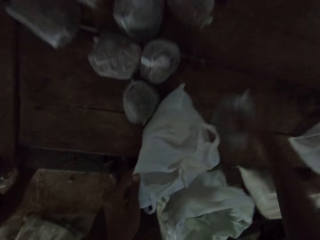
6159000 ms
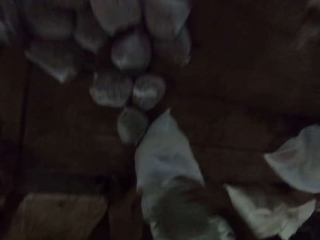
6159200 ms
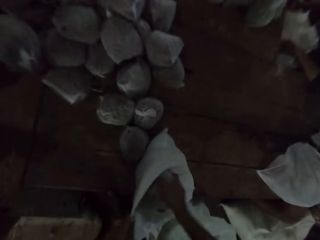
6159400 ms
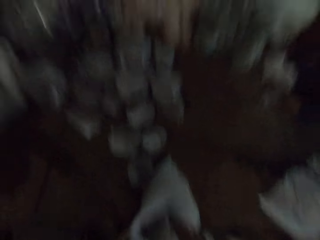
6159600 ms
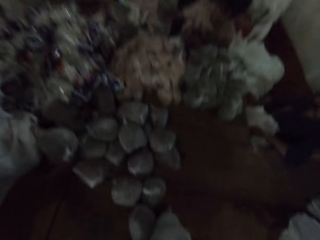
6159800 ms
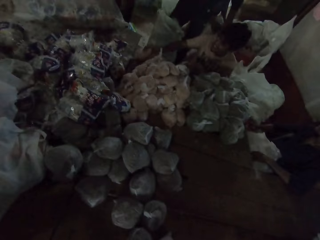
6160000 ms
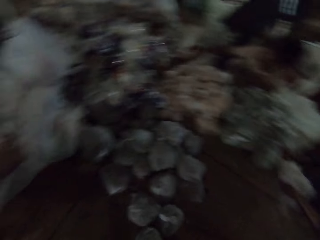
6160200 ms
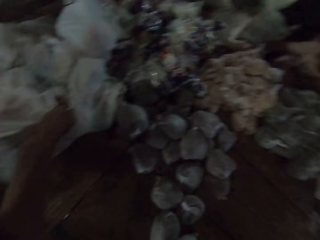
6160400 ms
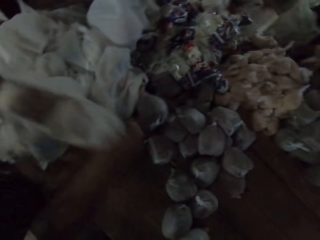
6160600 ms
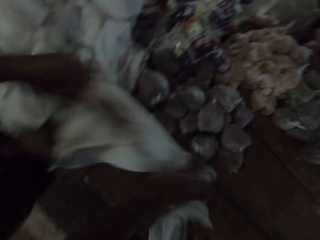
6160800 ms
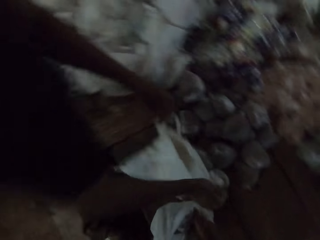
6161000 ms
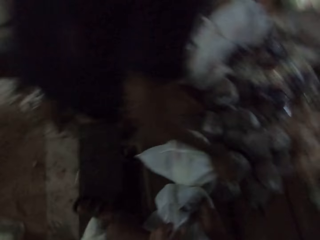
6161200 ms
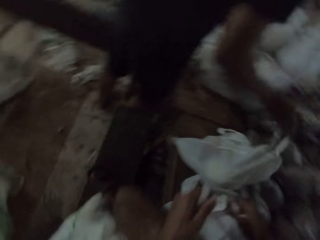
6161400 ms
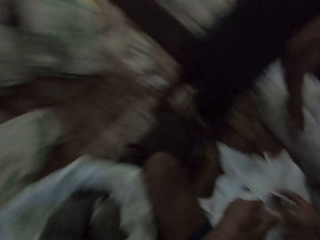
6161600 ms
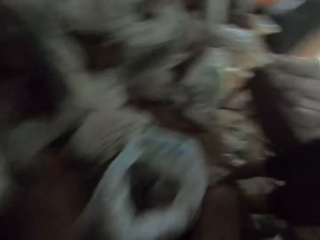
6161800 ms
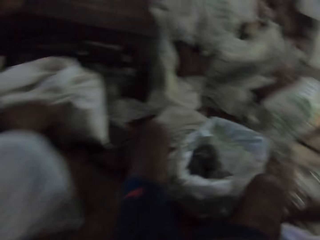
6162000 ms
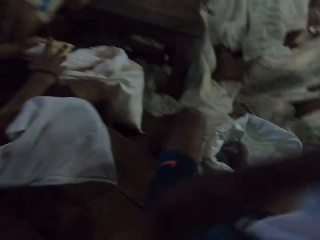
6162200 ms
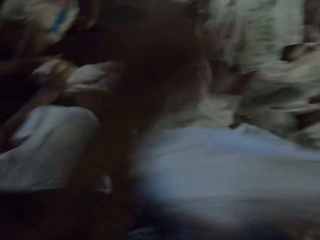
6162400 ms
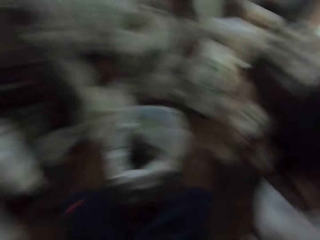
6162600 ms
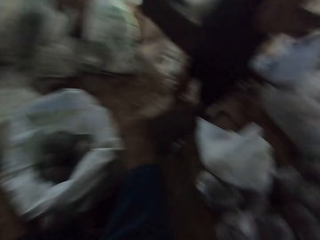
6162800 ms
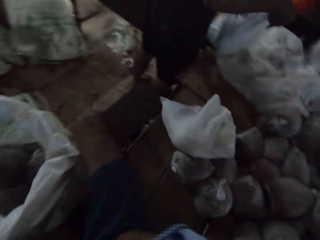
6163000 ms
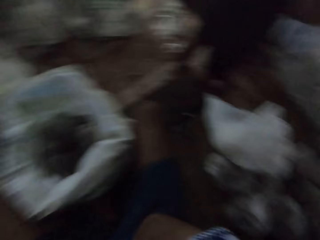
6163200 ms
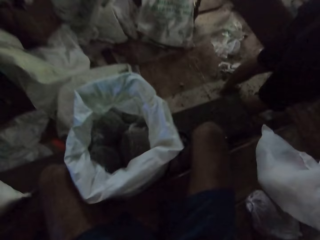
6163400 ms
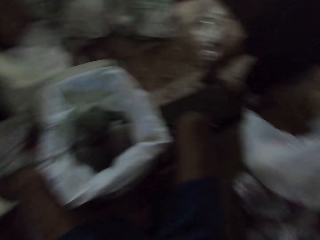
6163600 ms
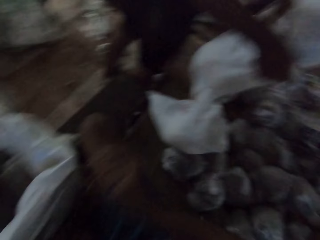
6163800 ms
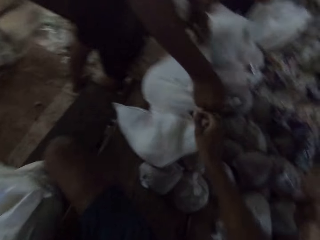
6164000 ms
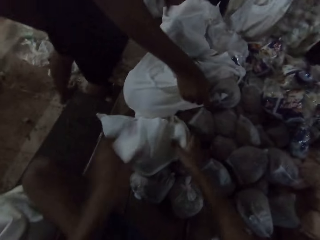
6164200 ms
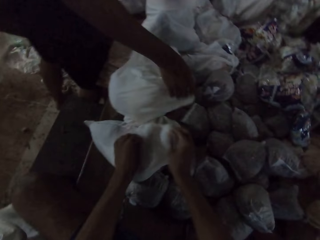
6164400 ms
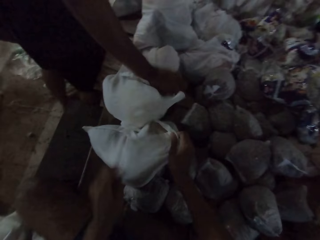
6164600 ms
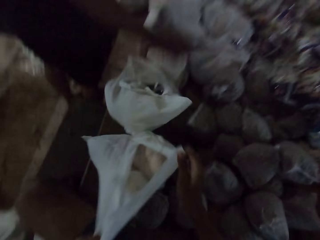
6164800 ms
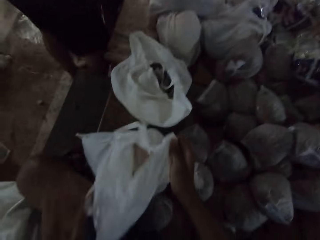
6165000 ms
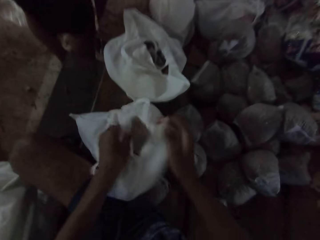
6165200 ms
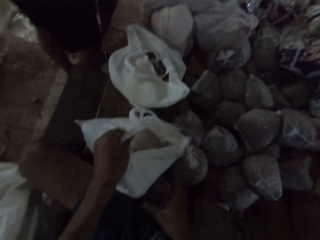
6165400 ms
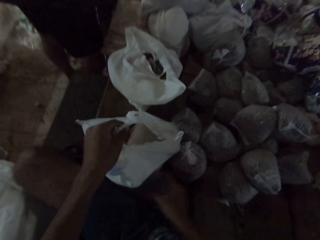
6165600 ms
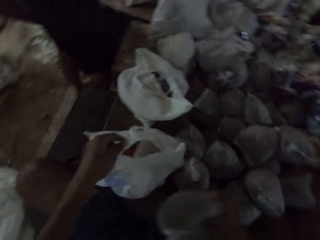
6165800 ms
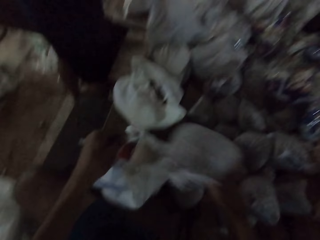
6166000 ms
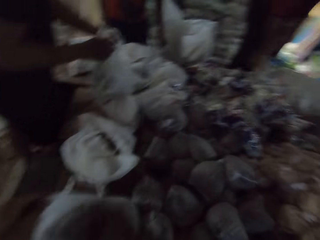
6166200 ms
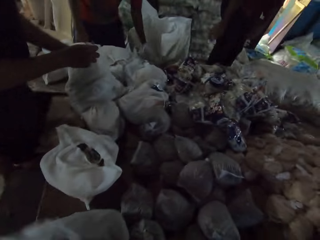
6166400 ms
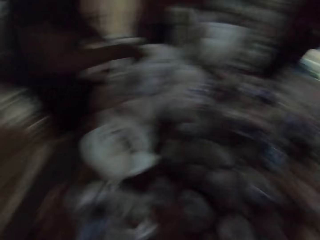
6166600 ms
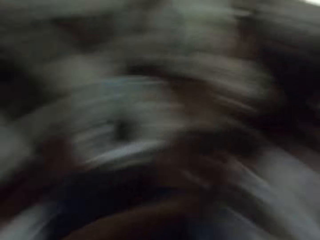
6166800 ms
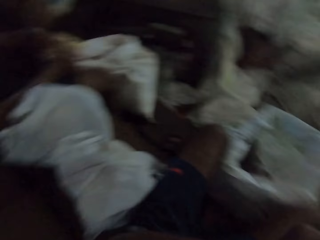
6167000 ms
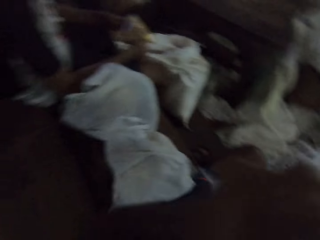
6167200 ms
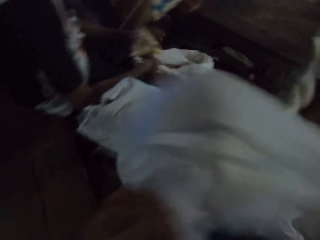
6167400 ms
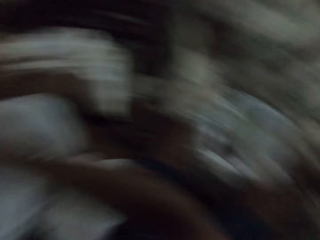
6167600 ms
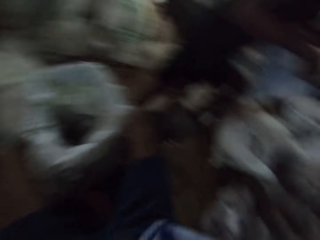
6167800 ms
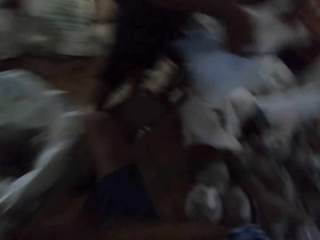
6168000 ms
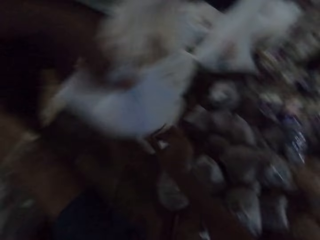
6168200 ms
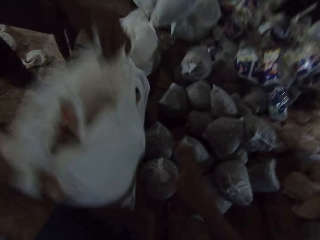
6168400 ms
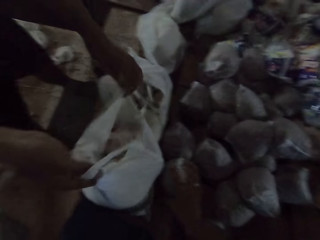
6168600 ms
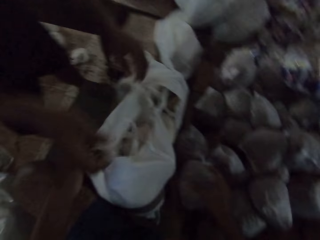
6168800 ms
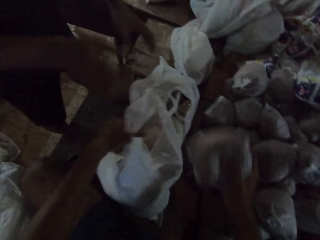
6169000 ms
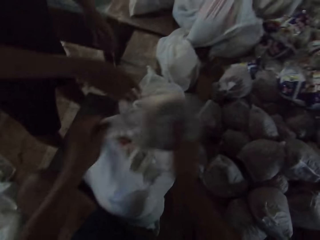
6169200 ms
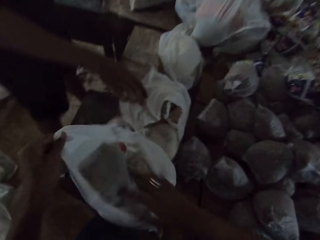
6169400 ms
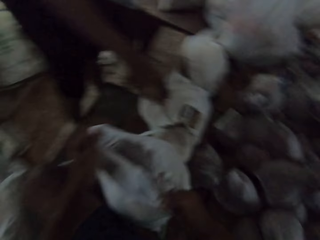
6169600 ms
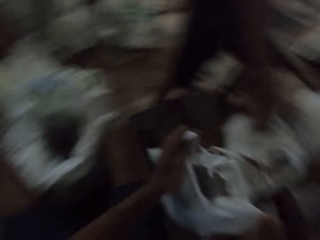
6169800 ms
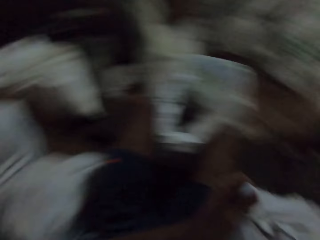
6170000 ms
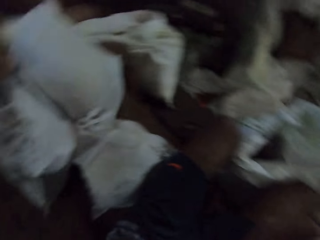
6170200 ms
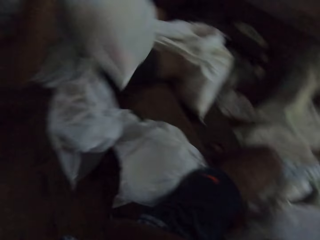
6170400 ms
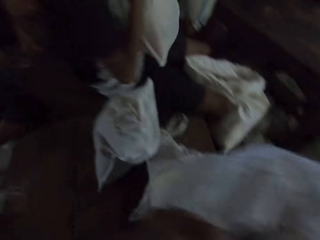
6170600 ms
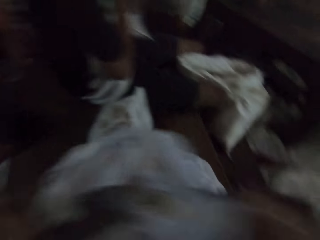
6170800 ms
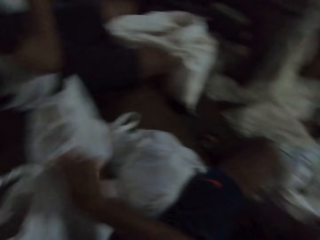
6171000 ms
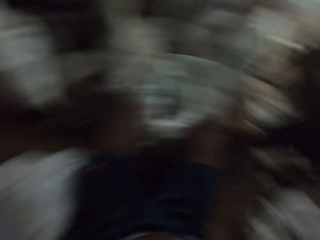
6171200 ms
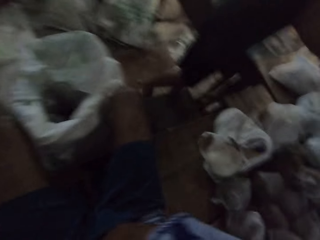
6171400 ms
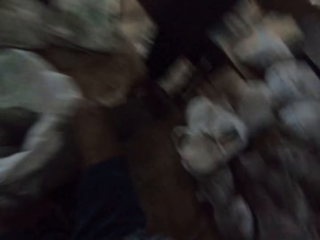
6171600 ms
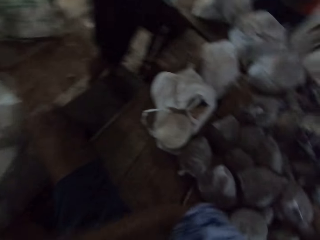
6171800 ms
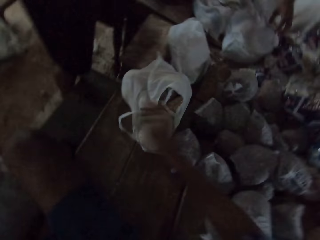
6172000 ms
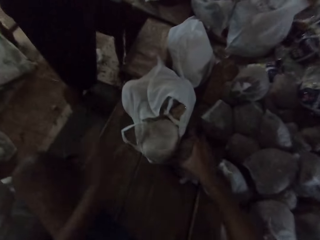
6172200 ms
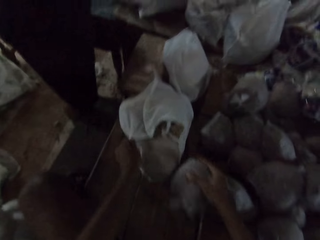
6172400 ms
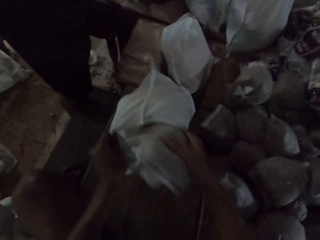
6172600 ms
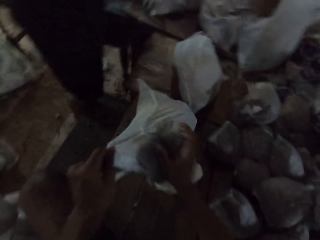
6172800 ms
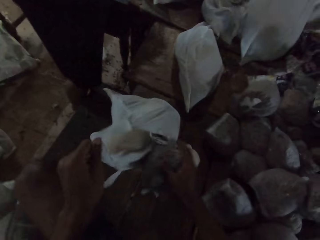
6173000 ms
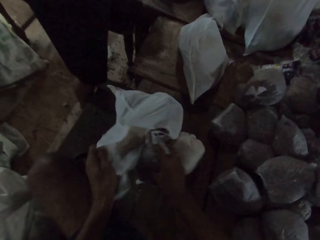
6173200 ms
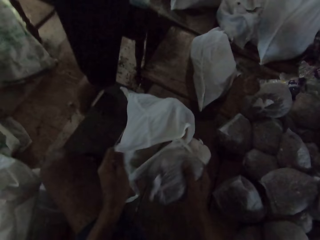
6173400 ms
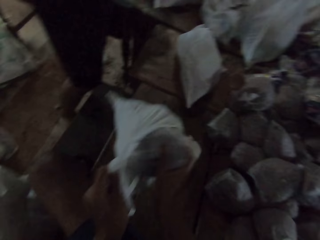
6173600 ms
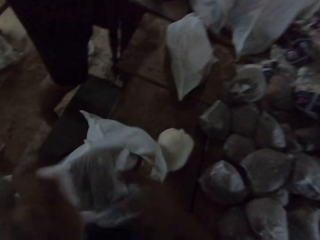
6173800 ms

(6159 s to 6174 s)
The camera wearer picks a bag of sand from the table with his right hand. He drops the bag of sand into the plastic bag on the table with his right hand. A man picks a plastic bag from the table with both hands. The man drops the plastic bag on the table with his left hand. The camera wearer picks the plastic bag from the table with both hands. He looks around. He drops the plastic bag on the table with both hands. The man drops a plastic bag on the table with his left hand. The camera wearer holds the plastic bag on the table with both hands. He packs the polythene bags. He picks a bag of sand from the table with his right hand. The man picks a plastic bag from the table with both hands. The camera wearer drops the bag of sand into the plastic bag on the table with his right hand. He picks the plastic bag from the table with both hands. He drops the plastic bag on the table with both hands. The man drops the plastic bag on the table with both hands. The camera wearer picks a bag of sand from the table with his right hand. He holds the plastic bag on the table with his left hand. He drops the bag of sand into the plastic bag on the table with his right hand. Another man picks the plastic bag from the table with both hands. The camera wearer picks the plastic bag from the table with both hands. He drops the plastic bag on the table with both hands. He holds a plastic bag on the table with his left hand and picks a bag of sand from the table with his right hand. Another man holds a plastic bag on the table with both hands. The camera wearer drops the bag of sand into the plastic bag on the table with his right hand.

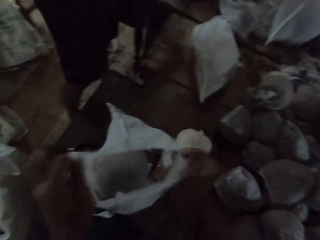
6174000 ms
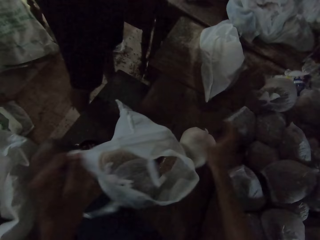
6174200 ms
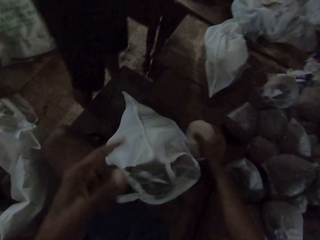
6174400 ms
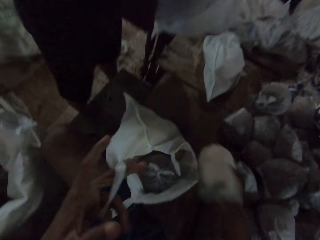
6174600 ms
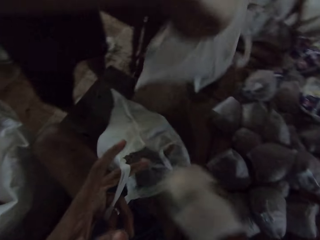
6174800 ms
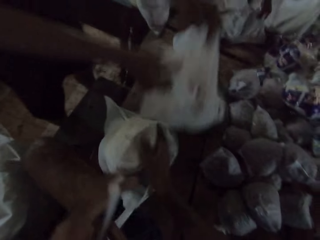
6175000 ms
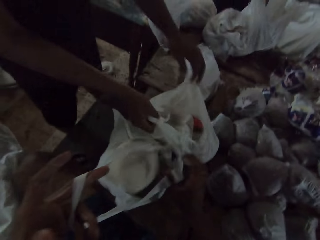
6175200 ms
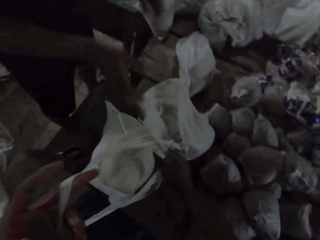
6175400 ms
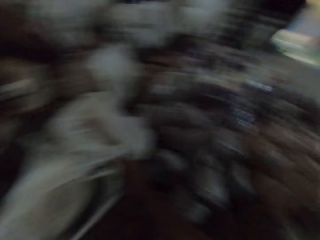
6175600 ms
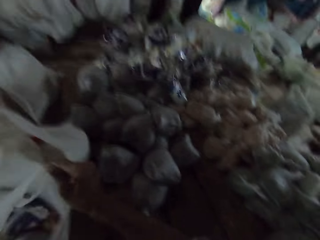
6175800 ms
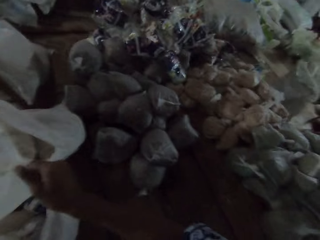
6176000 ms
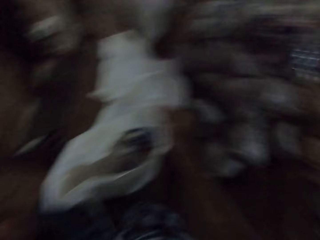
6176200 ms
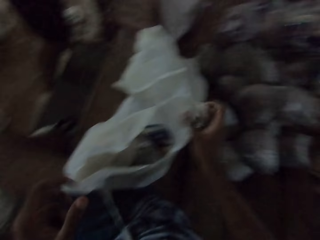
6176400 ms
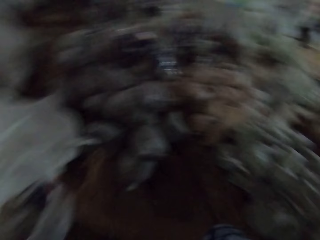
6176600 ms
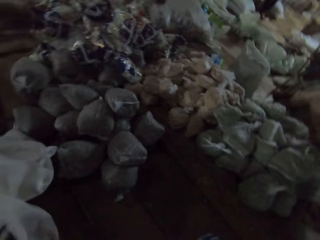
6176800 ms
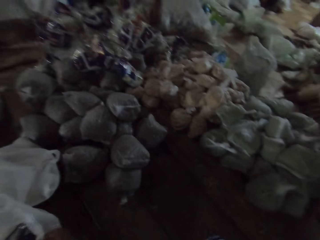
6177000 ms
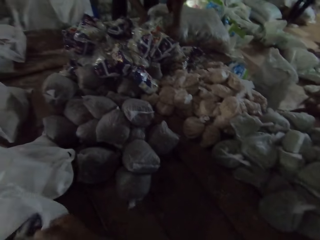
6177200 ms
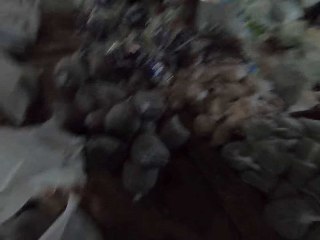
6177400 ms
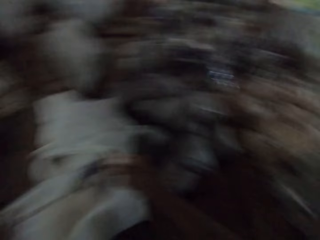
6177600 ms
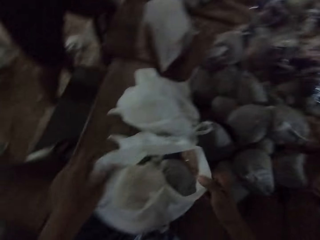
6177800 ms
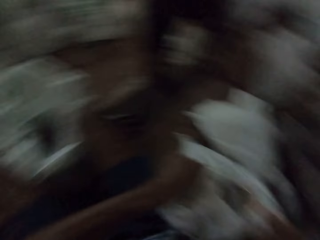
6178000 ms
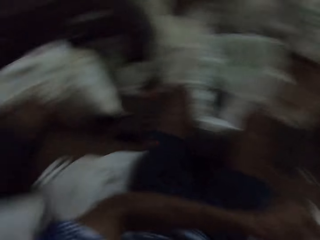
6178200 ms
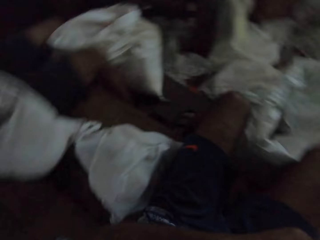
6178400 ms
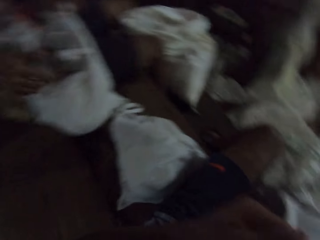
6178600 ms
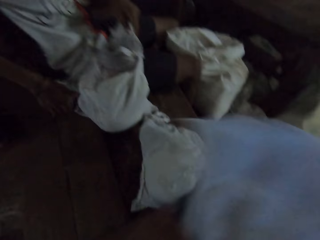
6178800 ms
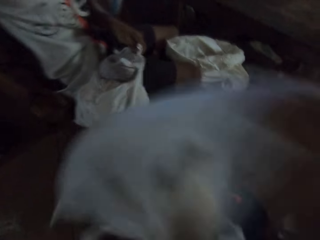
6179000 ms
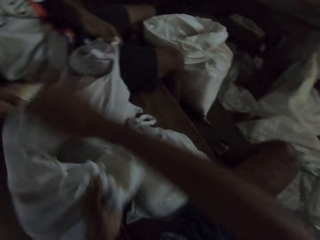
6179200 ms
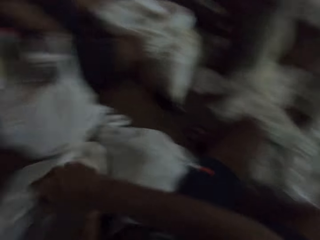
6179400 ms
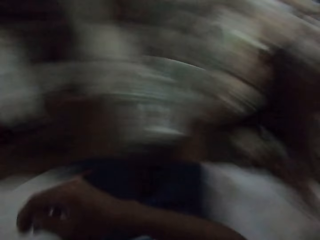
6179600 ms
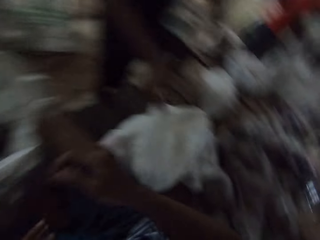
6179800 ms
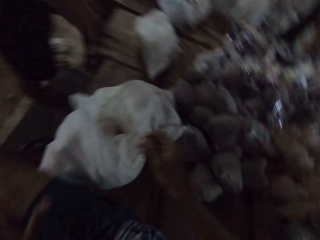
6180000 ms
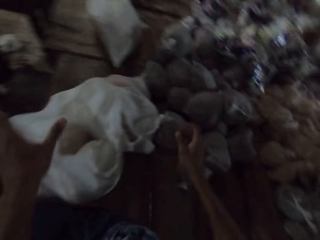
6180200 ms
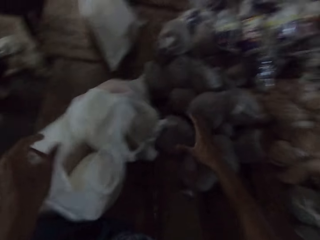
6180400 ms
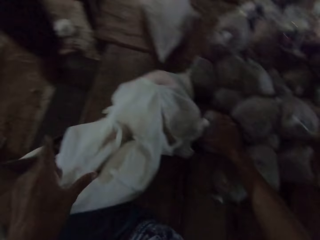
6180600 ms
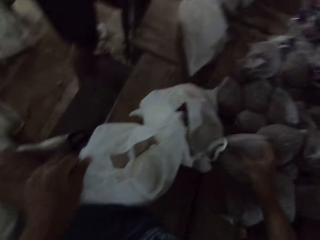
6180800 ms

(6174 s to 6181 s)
The camera wearer holds the plastic bag on the table with both hands. He picks a bag of sand from the table with his right hand. A man drops a plastic bag on the table with both hands. The camera wearer drops the bag of sand into the plastic bag on the table with his right hand. He holds the plastic bag on the table with both hands. He picks the plastic bag from the table with both hands. Another man picks the plastic bag from the table with both hands. The camera wearer drops the plastic bag on the table with both hands. He holds the plastic bag on the table with his left hand.
